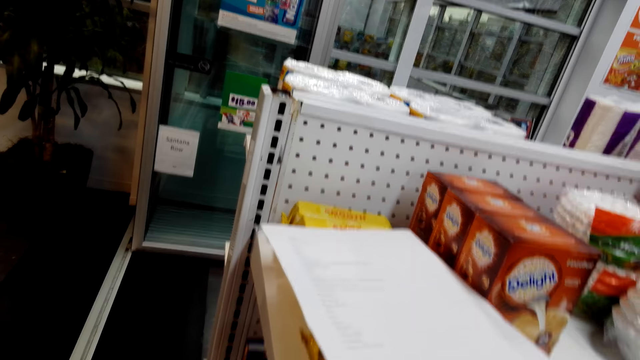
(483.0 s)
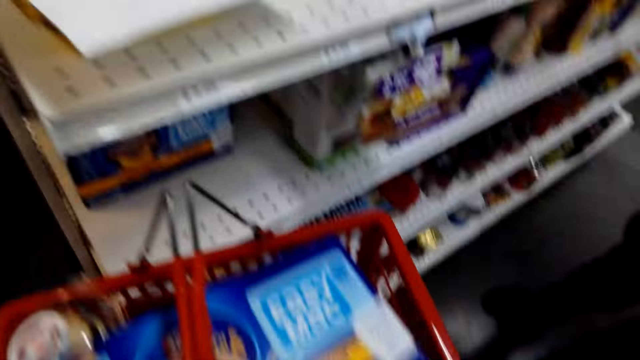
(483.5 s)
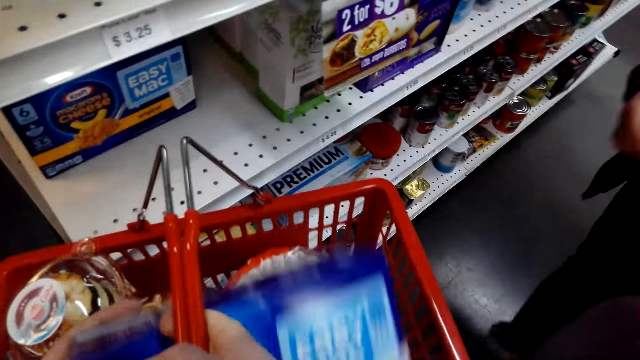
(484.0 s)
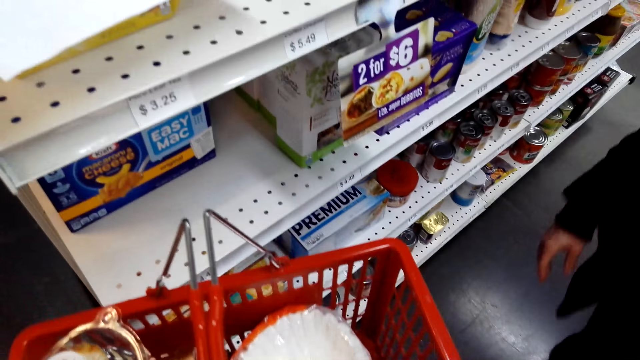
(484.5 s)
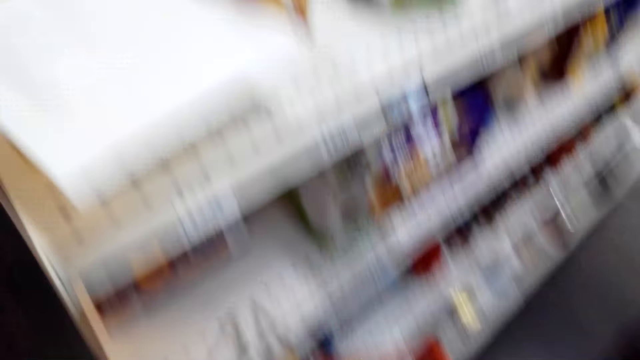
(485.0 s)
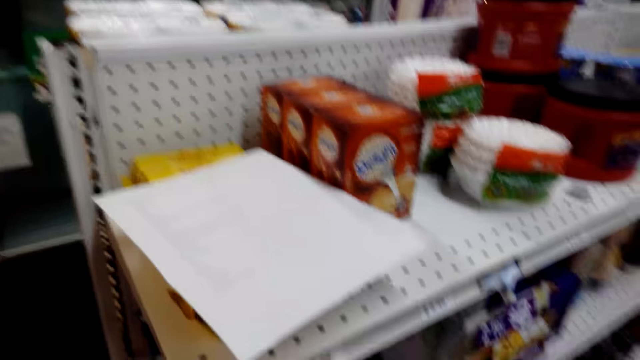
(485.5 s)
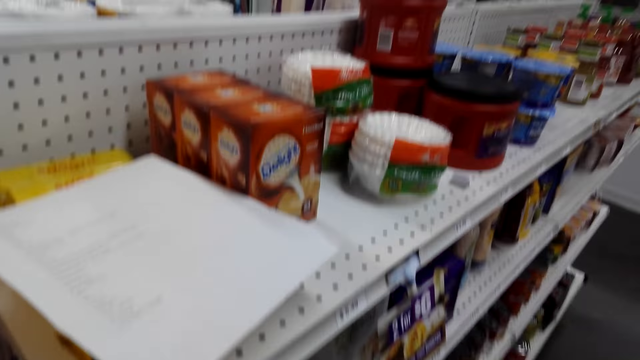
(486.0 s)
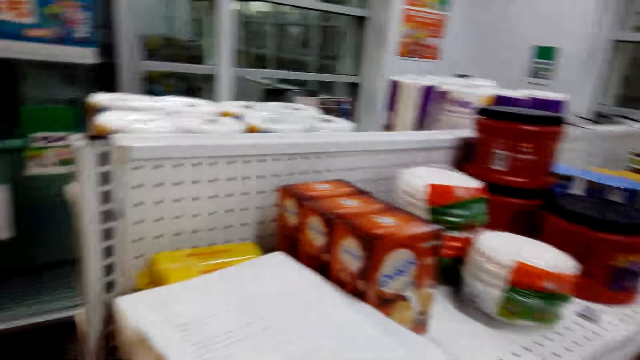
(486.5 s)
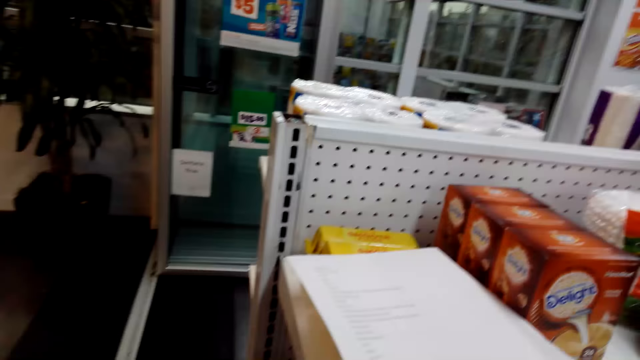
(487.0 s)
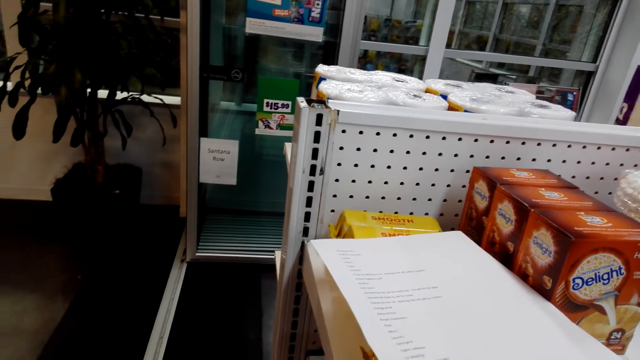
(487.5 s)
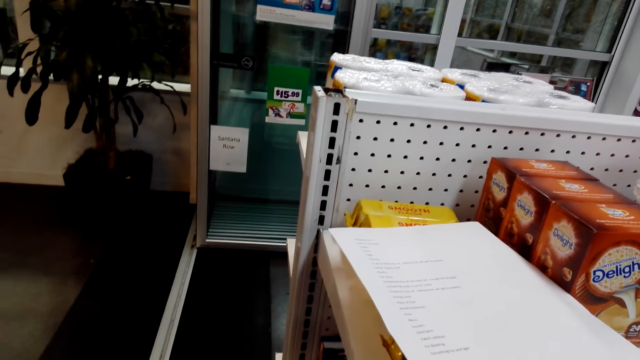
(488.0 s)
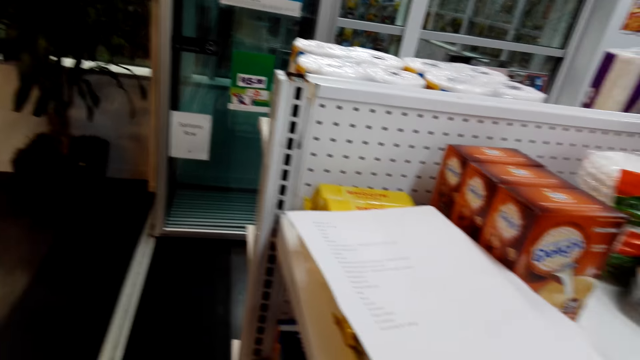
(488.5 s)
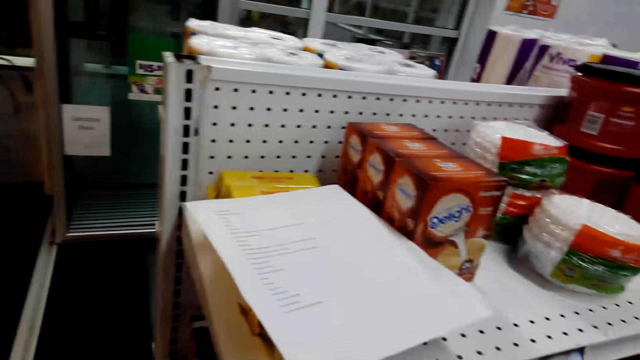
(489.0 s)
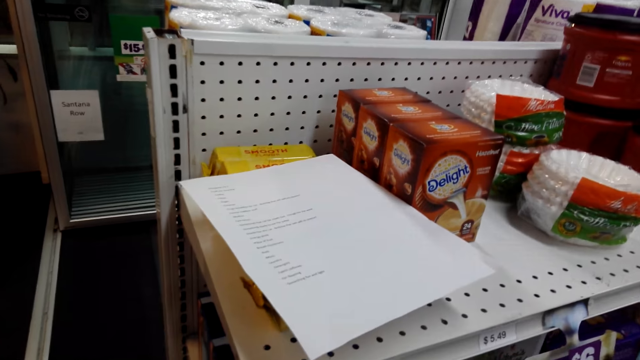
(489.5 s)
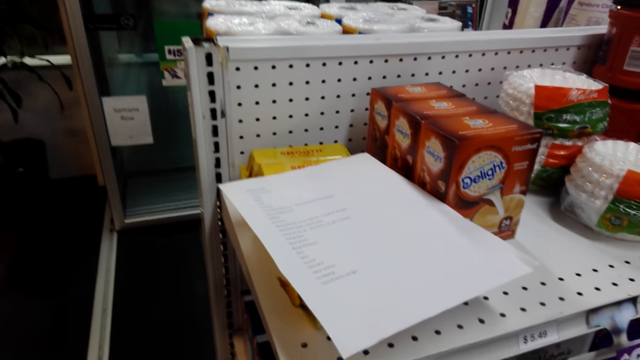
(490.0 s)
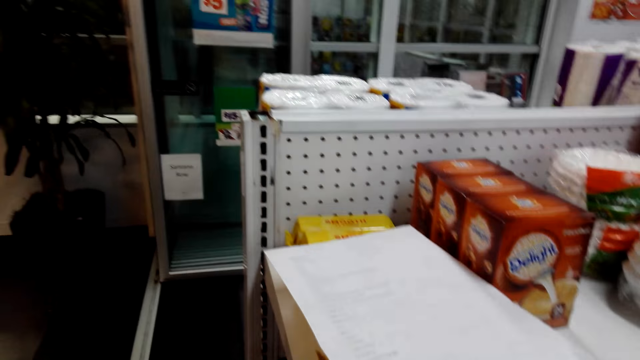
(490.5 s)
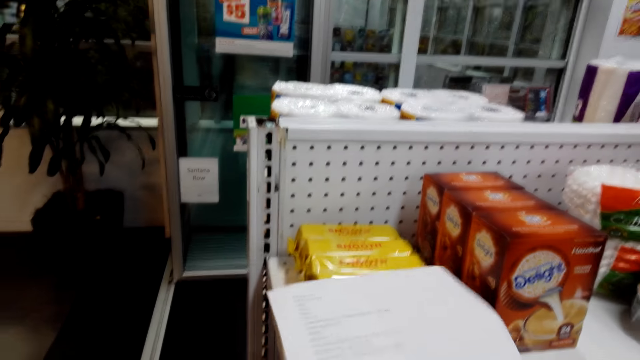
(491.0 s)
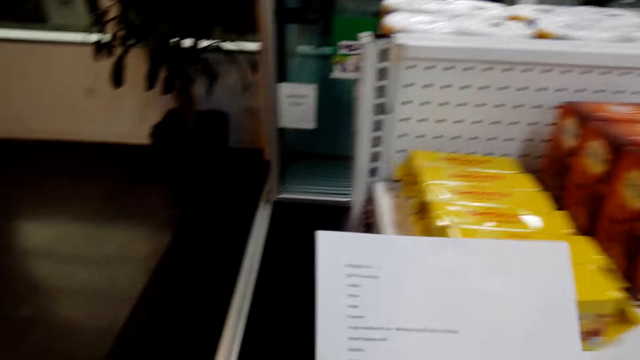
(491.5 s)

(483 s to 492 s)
The camera wearer puts something in a shopping basket. They look around. They pick the shopping list from the shelf.

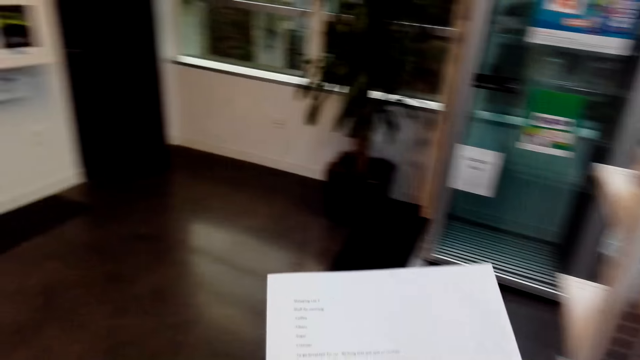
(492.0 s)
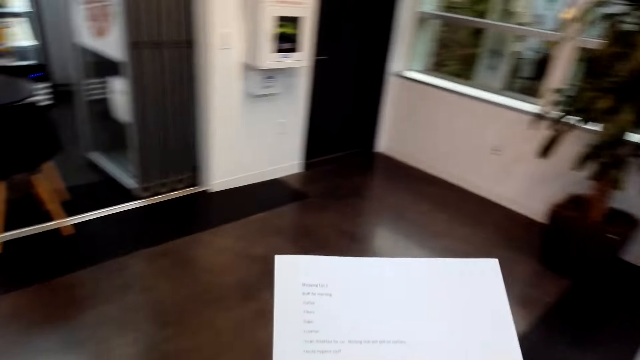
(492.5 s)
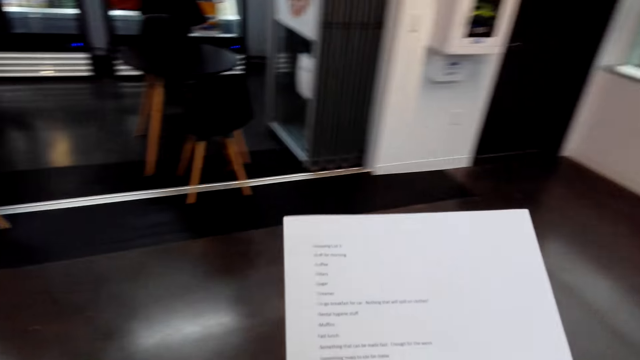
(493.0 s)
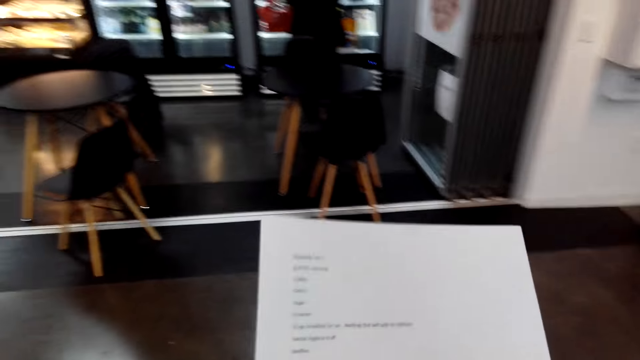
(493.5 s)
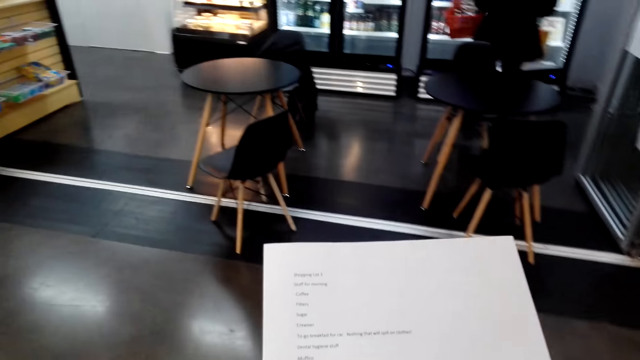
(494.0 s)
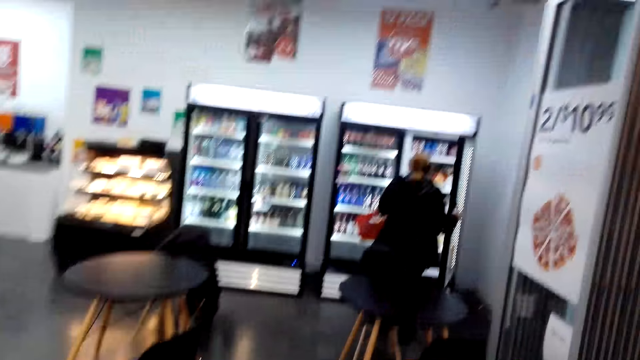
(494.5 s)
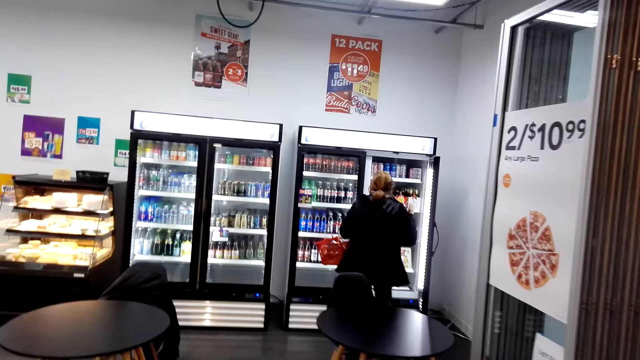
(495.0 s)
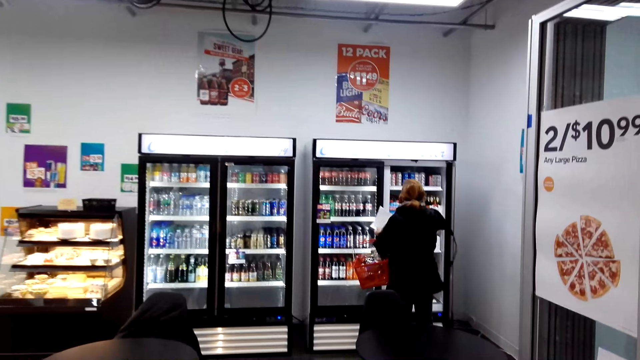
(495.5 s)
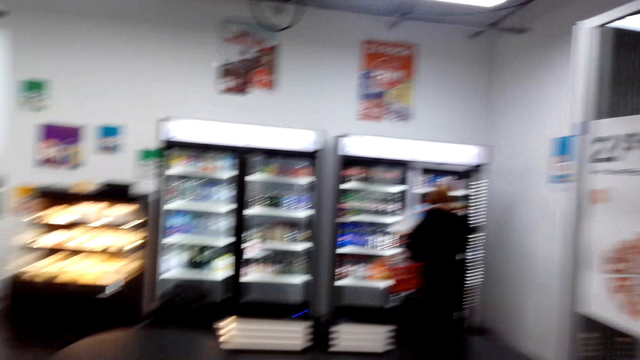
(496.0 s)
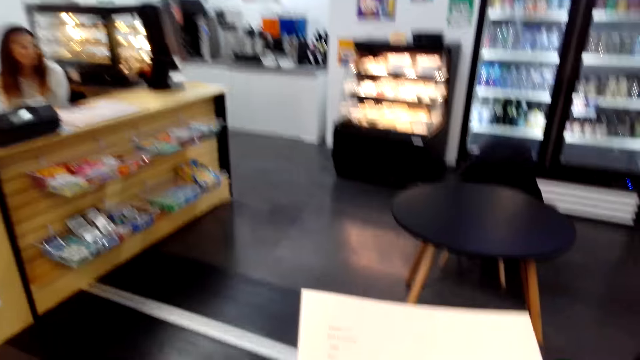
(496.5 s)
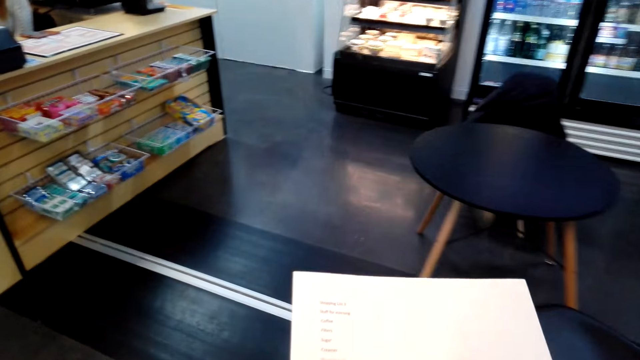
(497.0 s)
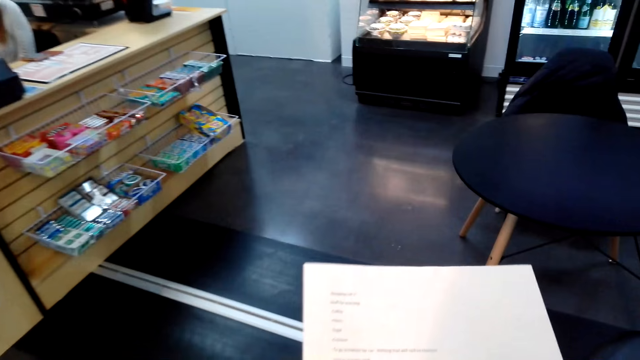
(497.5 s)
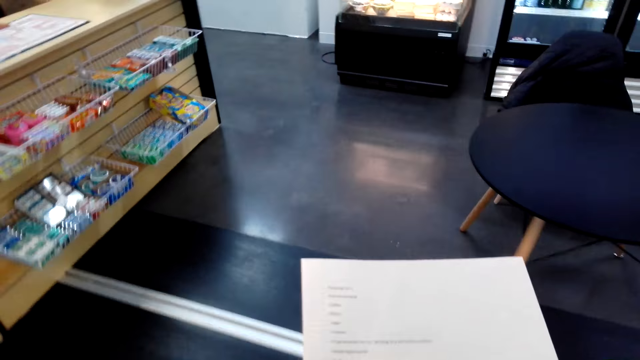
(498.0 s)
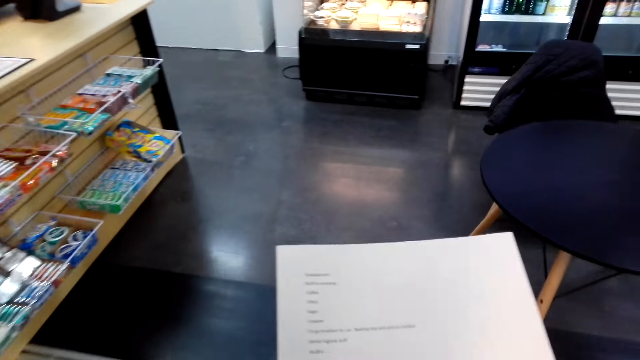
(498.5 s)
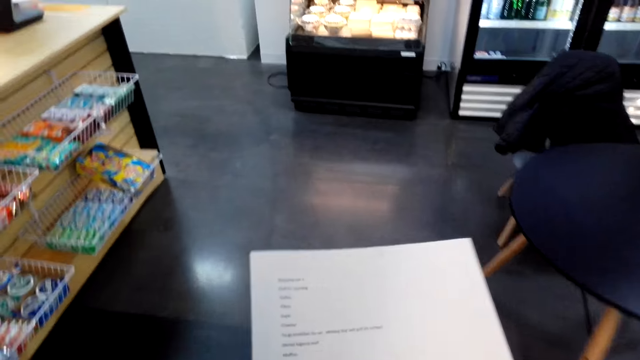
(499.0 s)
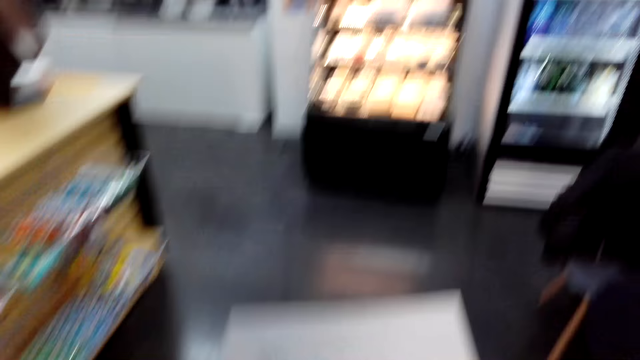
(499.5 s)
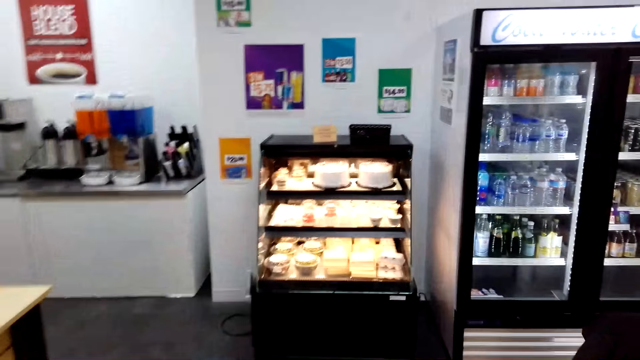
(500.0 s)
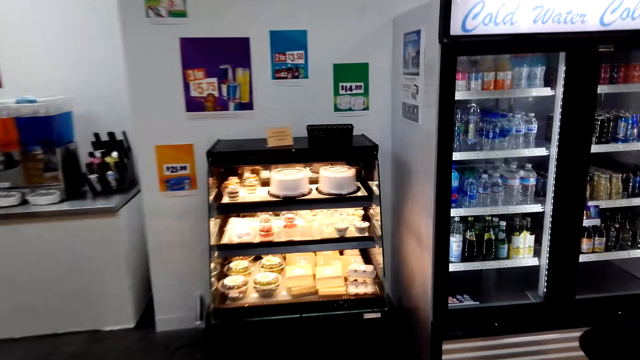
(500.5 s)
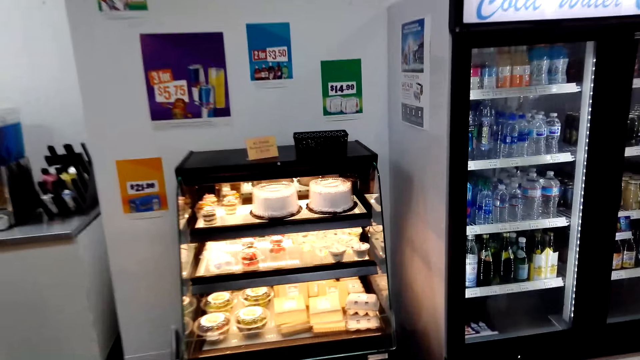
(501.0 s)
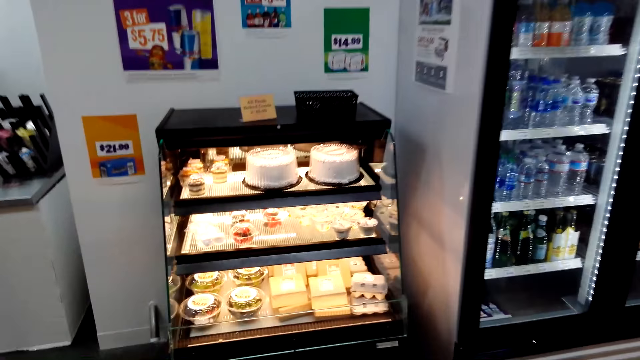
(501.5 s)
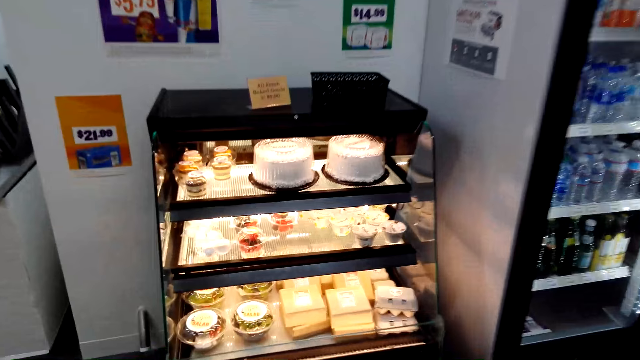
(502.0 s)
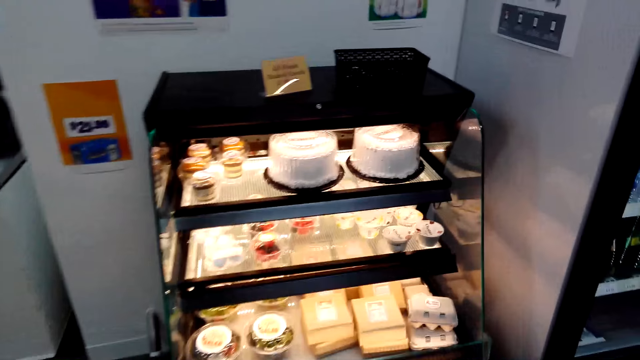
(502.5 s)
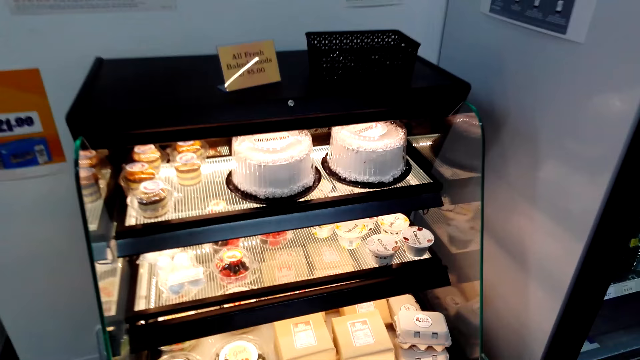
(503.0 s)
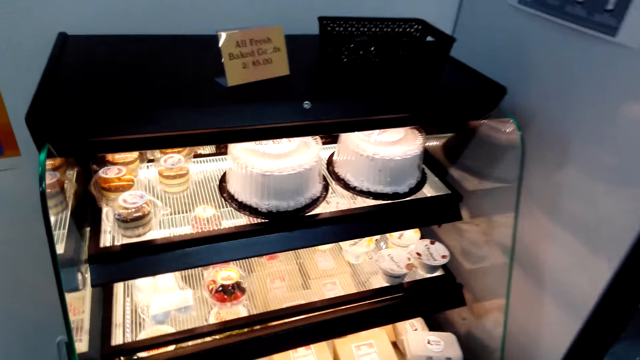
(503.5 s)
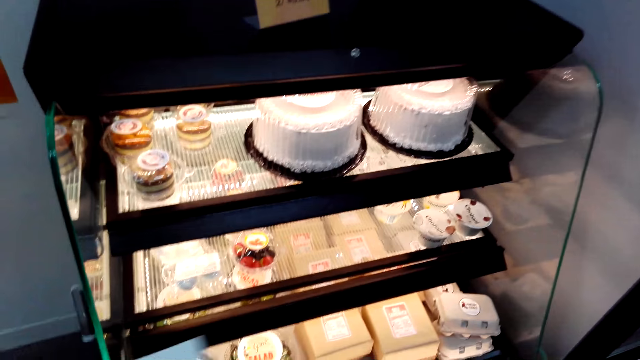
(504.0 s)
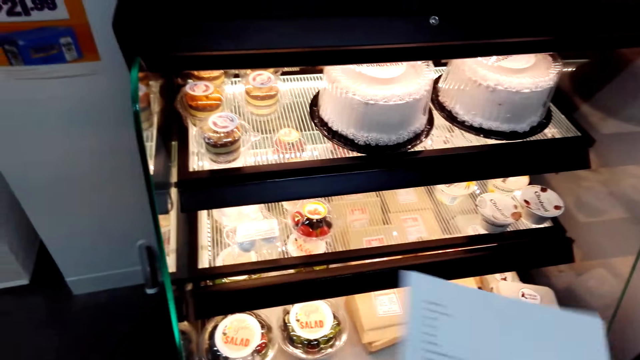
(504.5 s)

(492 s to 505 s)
The camera wearer walks in the supermarket and reads the shopping list. A woman opens the fridge door. The woman does something. The camera wearer walks to the dessert display in the supermarket.
